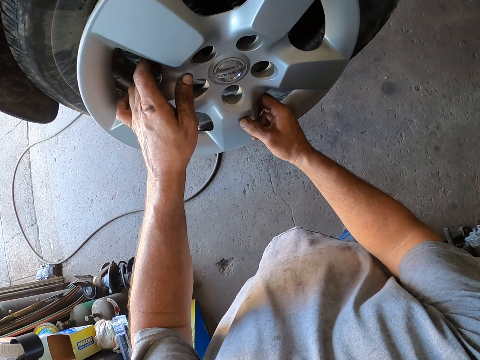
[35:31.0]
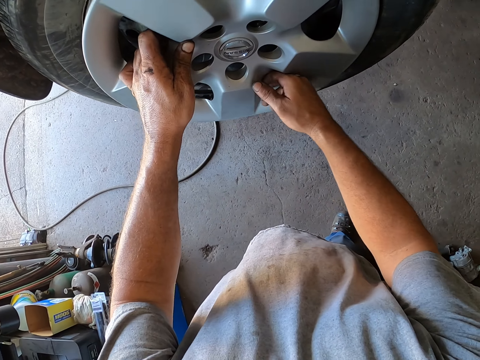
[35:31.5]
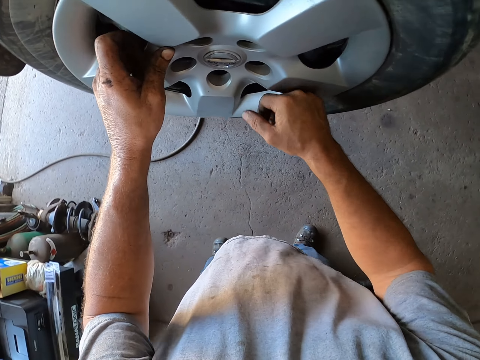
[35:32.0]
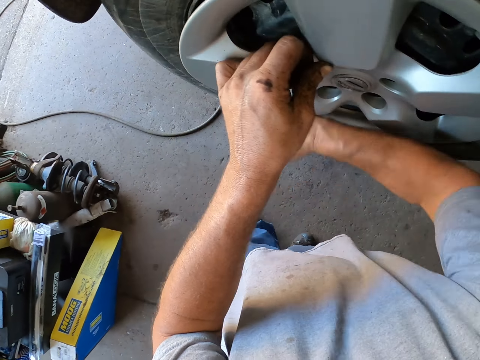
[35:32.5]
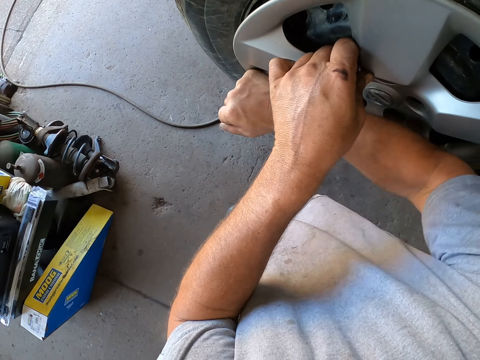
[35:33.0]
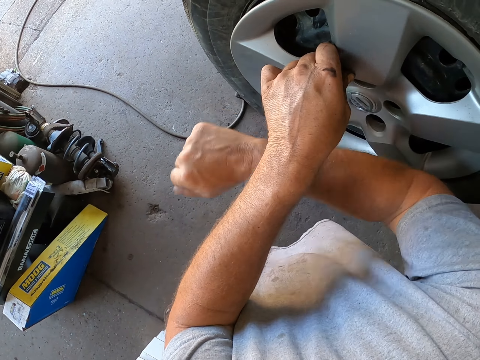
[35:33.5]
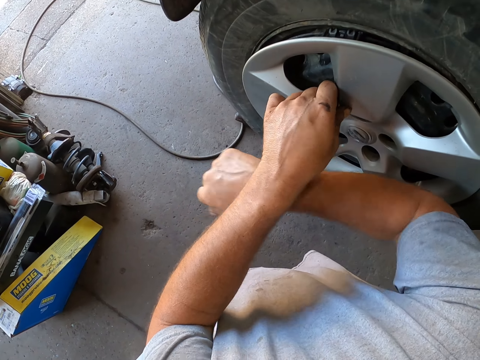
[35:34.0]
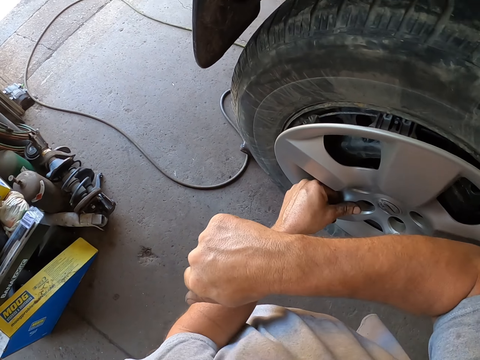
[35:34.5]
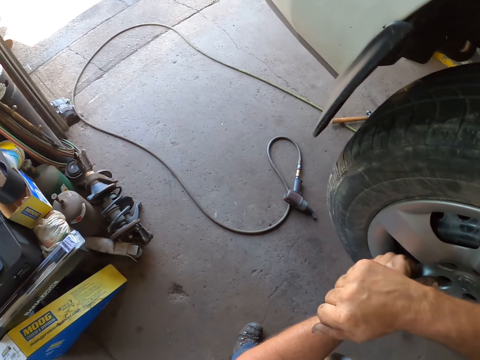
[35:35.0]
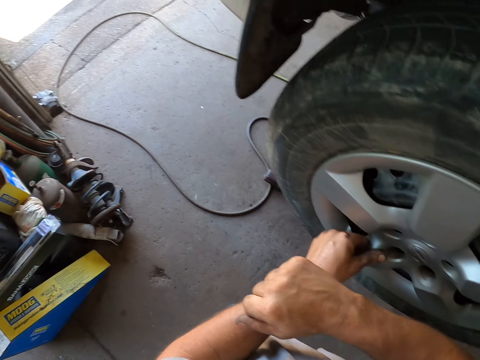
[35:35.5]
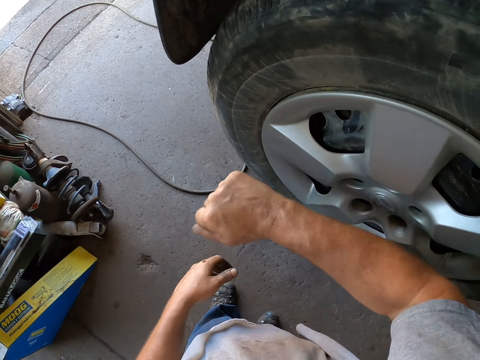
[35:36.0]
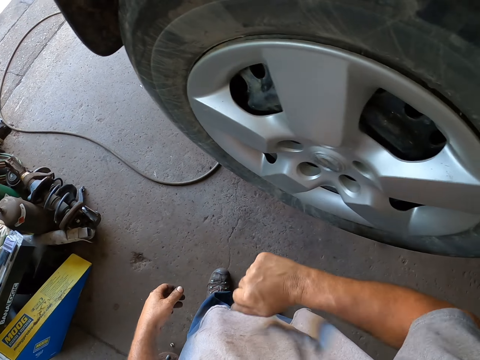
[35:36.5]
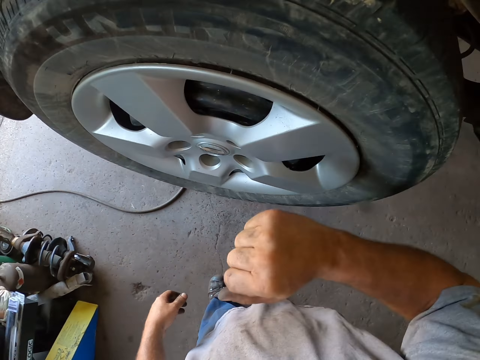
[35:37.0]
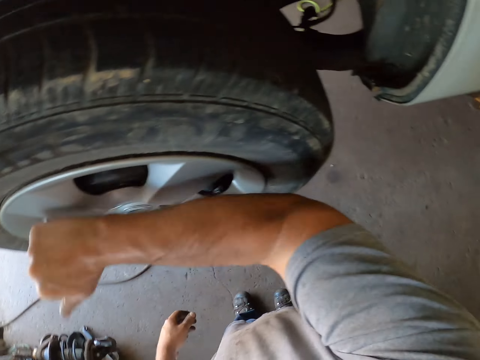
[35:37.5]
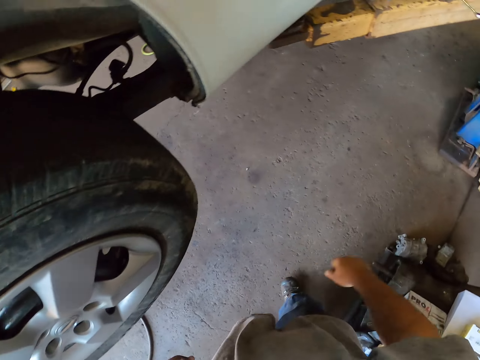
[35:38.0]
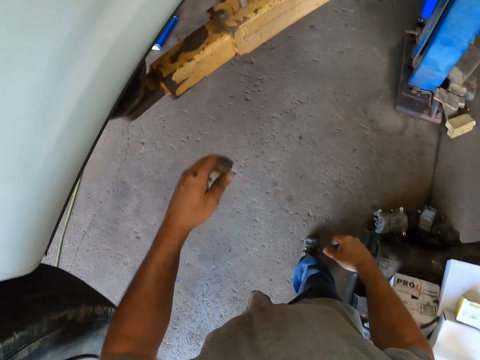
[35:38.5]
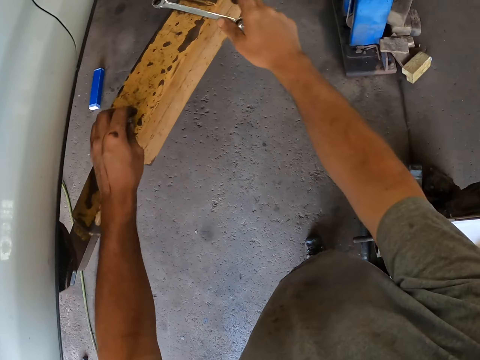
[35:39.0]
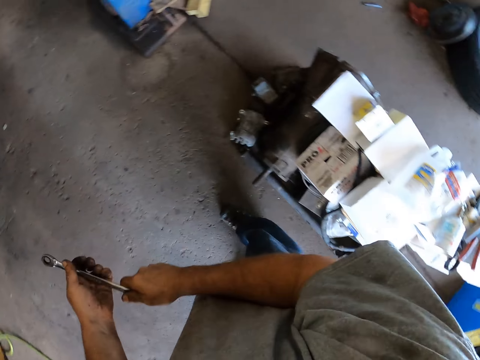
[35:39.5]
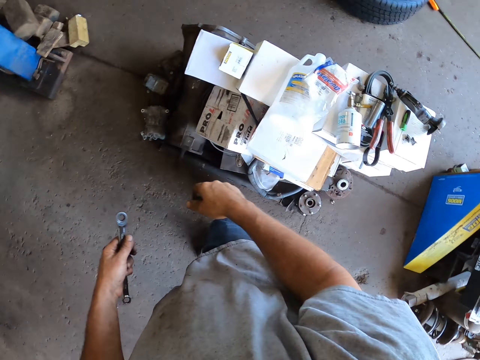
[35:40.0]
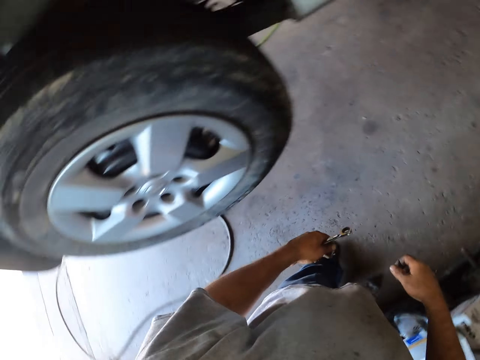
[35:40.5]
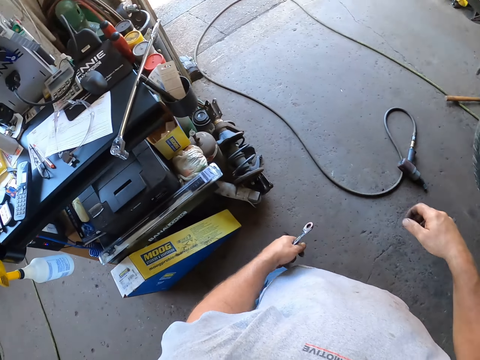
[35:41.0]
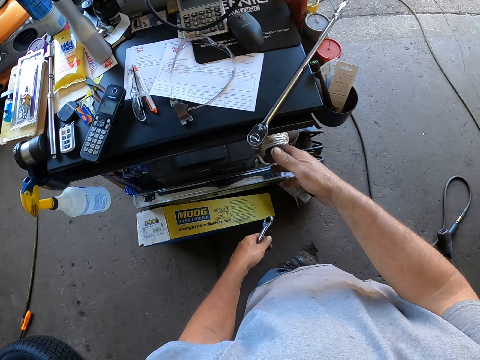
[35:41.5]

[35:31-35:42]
The camera wearer fixes the rim or wheel cover on the car wheel. He hits the rim with his hand. He picks up the wrench from the car lift.

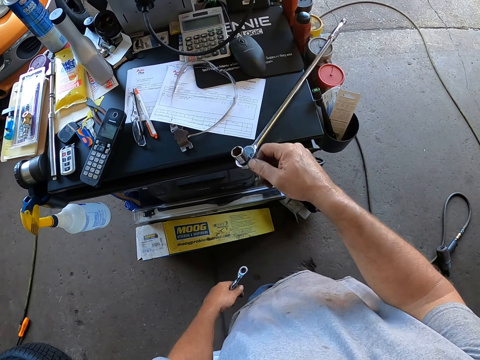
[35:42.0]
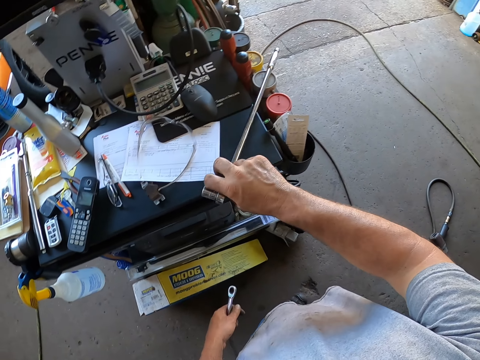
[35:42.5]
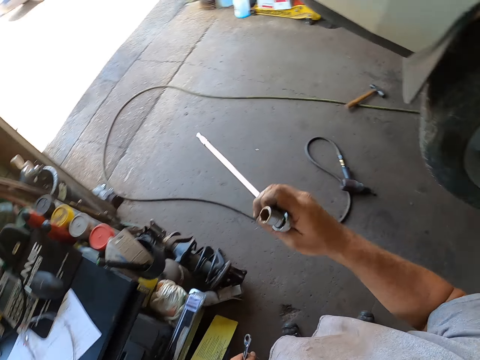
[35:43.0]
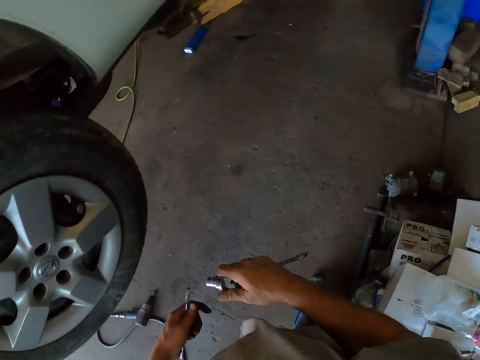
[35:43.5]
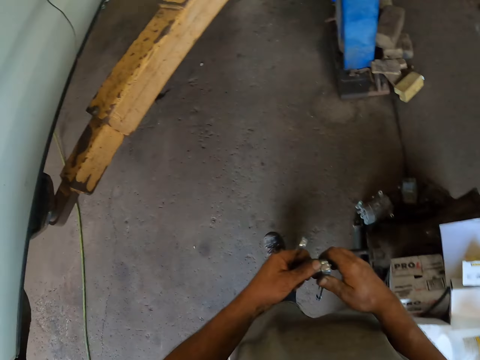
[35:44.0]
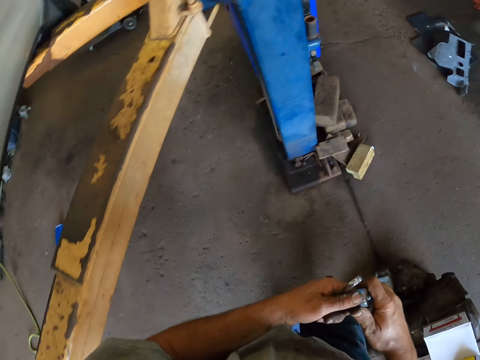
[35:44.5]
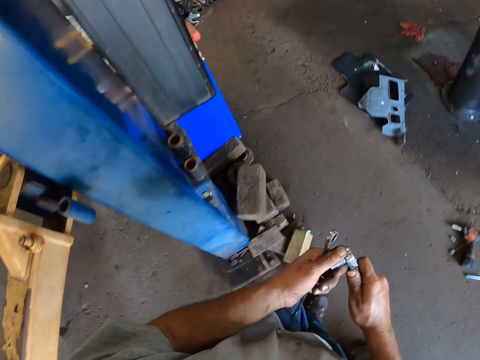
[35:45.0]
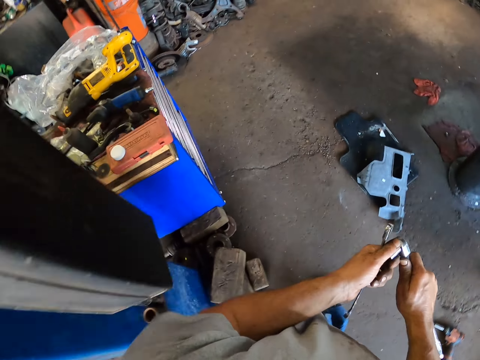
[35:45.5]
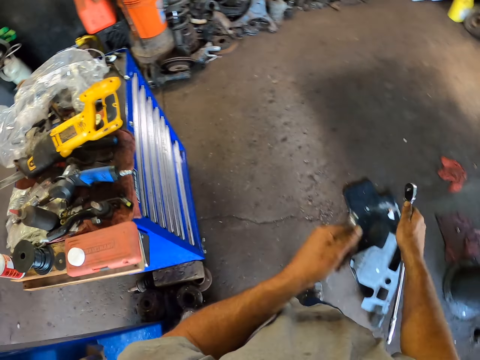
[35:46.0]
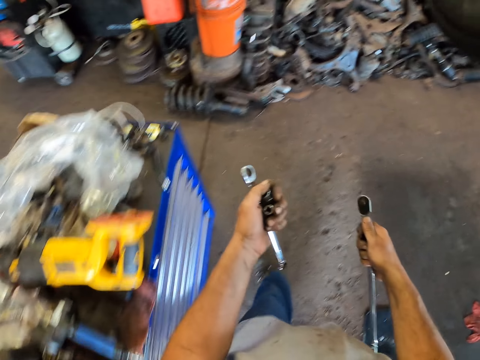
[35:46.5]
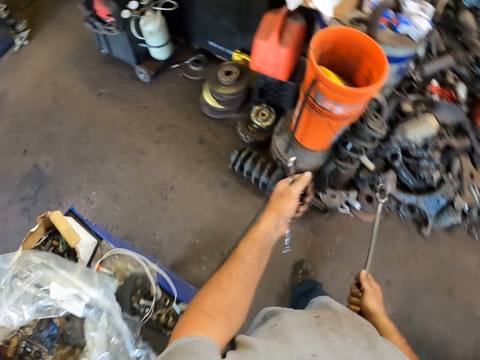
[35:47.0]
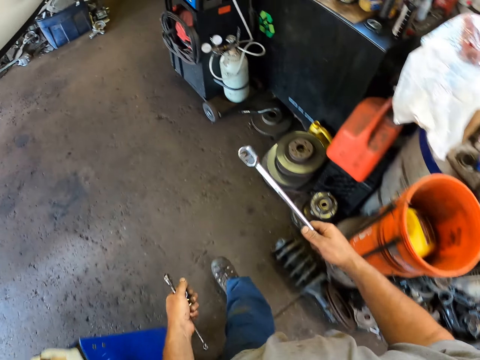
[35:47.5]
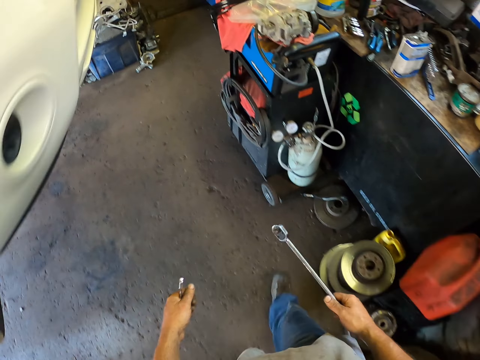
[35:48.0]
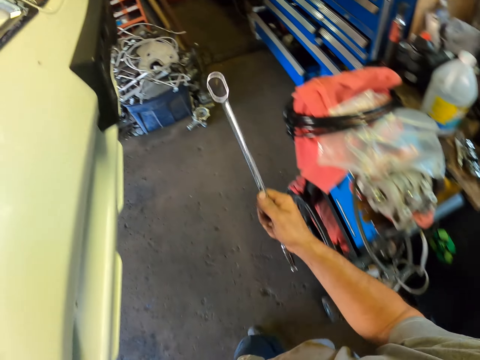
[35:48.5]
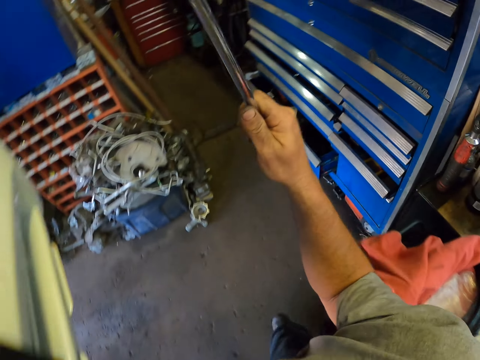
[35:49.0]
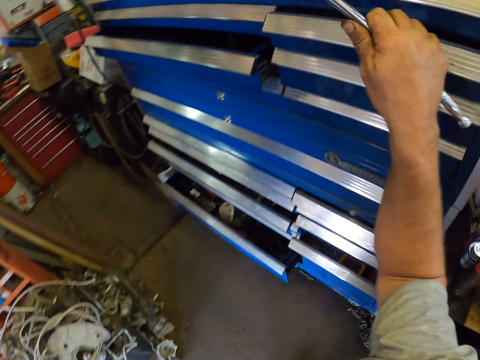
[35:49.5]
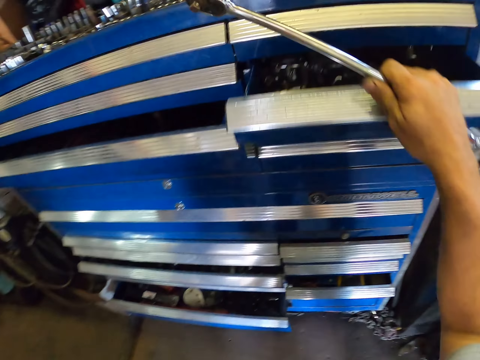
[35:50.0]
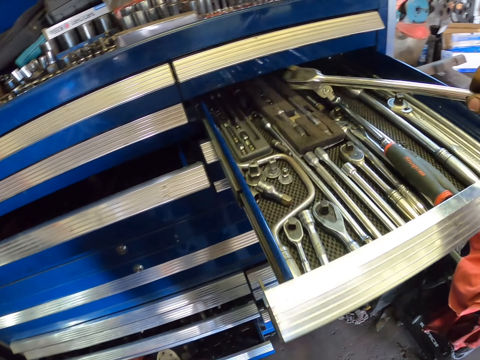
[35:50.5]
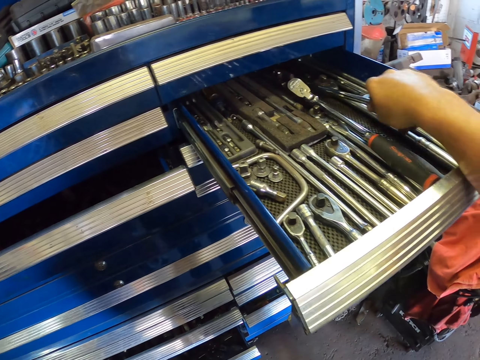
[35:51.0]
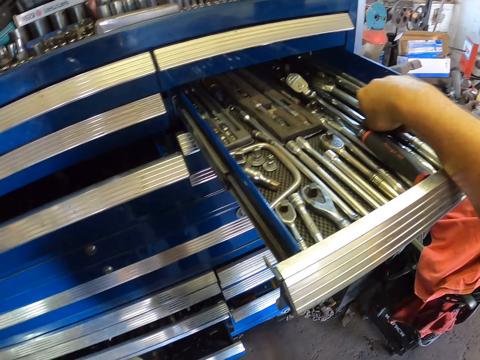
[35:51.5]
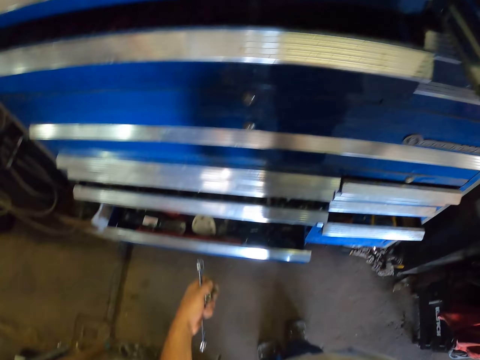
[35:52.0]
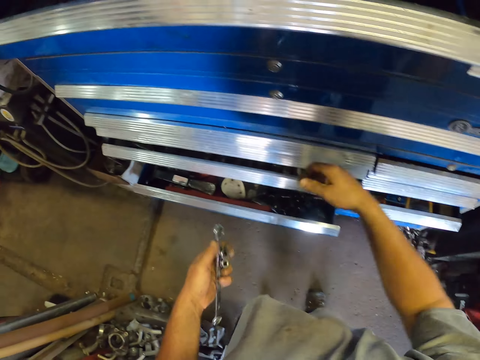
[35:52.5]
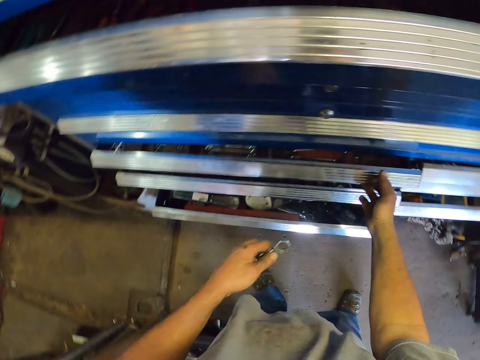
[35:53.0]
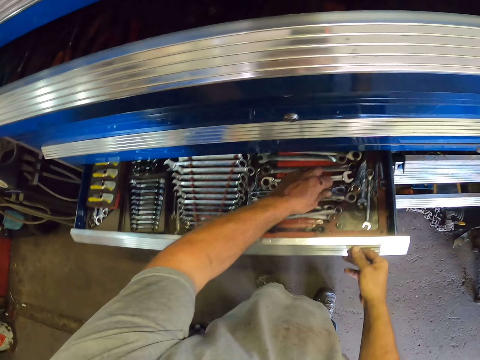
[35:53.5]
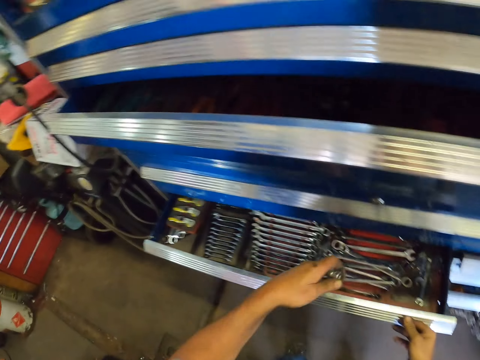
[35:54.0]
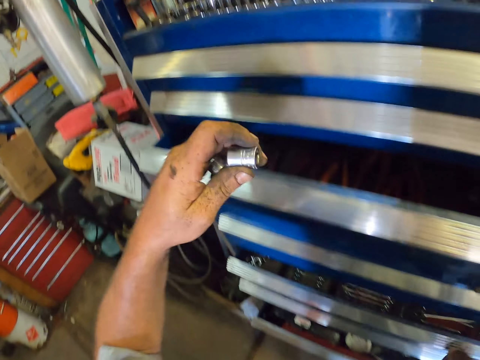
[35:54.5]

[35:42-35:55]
The camera wearer picks up a lug wrench from the counter. They walk in the garage to the toolbox. They open the drawer and put the lug wrench in the drawer. They open the drawer, put the wrench in the drawer, and close the drawer.

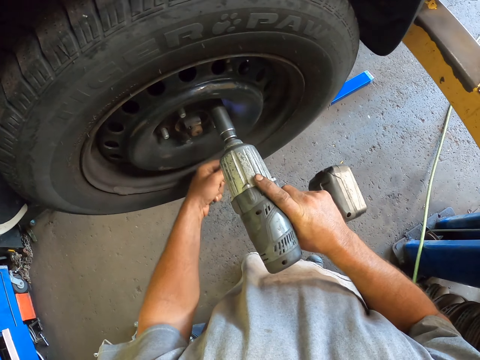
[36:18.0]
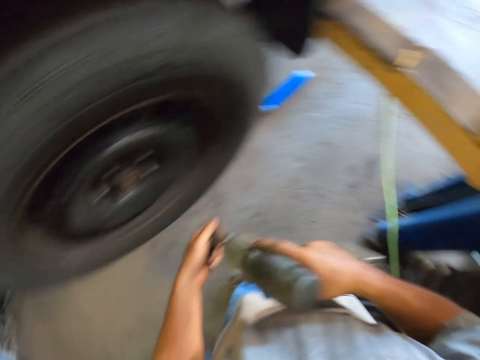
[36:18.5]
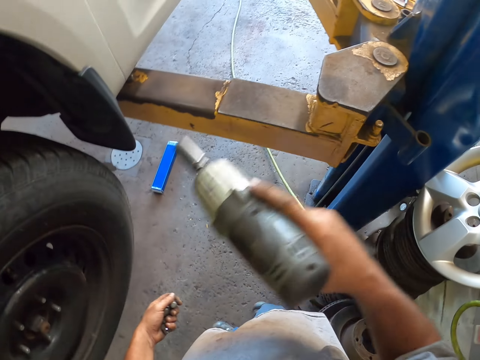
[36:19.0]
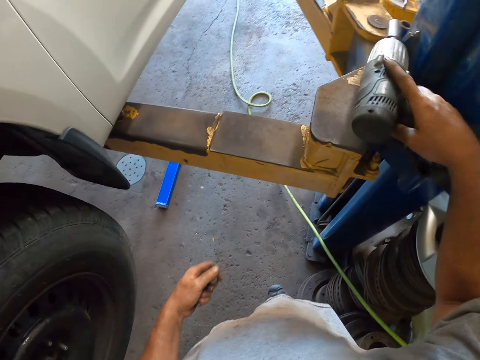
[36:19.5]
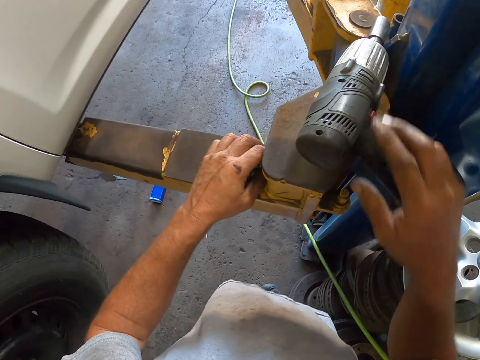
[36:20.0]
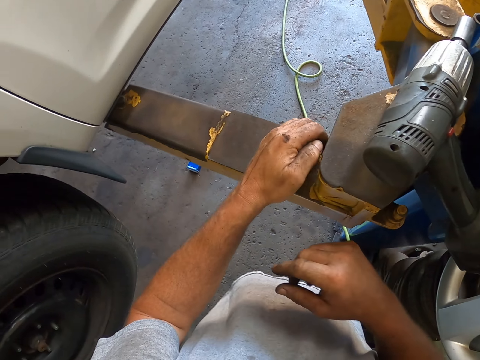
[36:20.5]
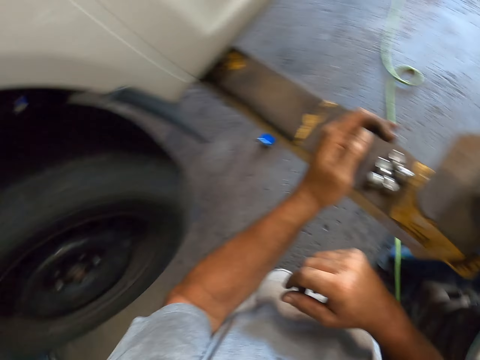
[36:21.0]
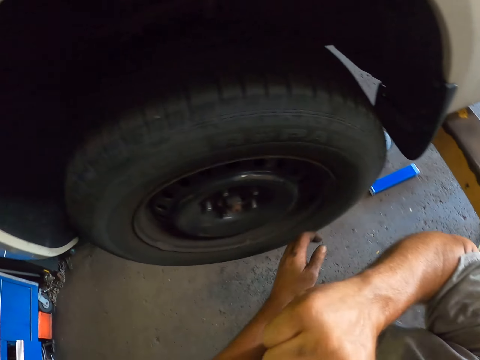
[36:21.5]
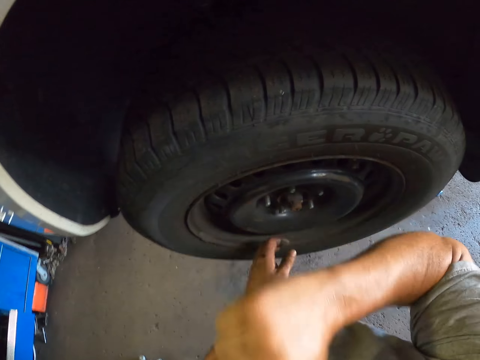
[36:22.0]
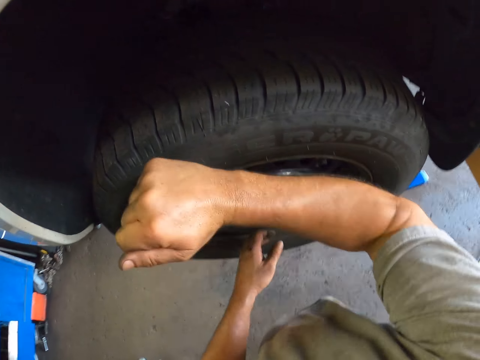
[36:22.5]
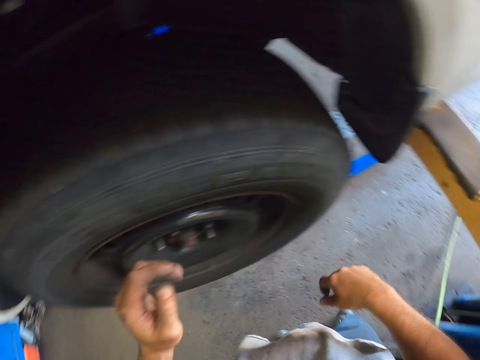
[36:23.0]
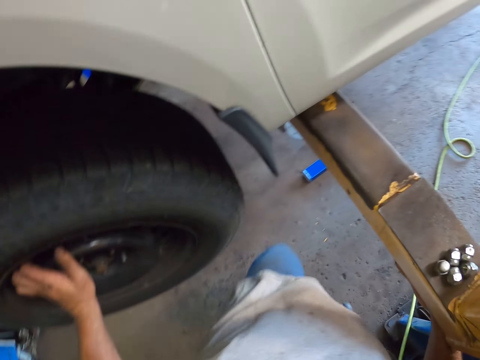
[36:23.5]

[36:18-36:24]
The camera wearer places the hand drill on the car lift. He places the nuts on the car lift. He fixes the tyre and hits the wheel with his hand.
